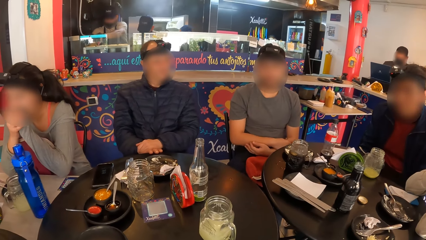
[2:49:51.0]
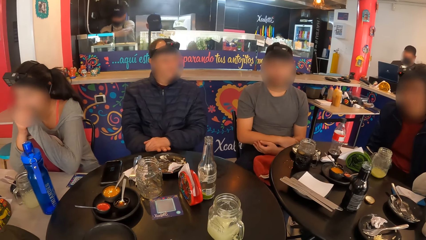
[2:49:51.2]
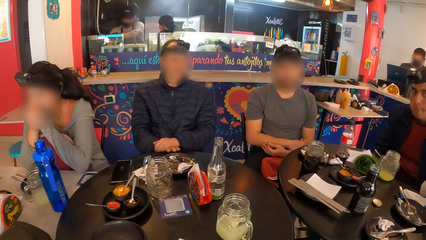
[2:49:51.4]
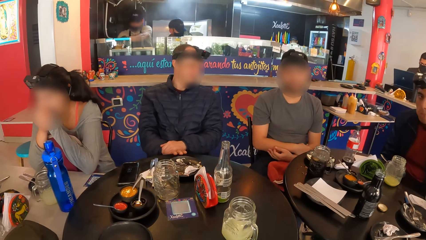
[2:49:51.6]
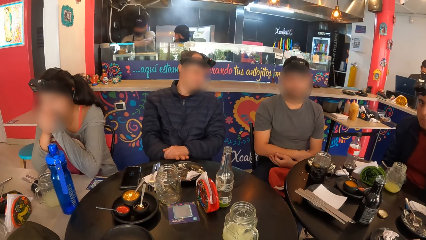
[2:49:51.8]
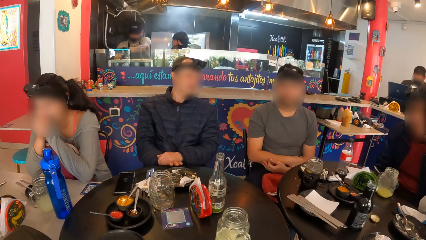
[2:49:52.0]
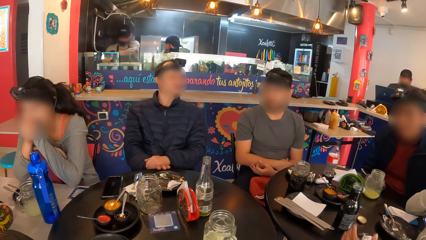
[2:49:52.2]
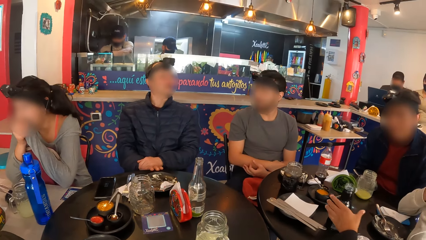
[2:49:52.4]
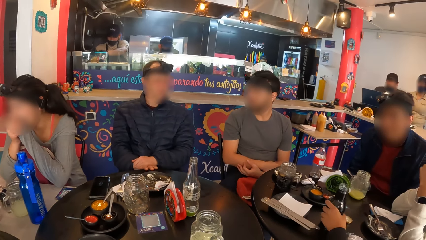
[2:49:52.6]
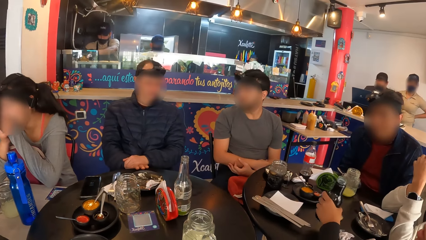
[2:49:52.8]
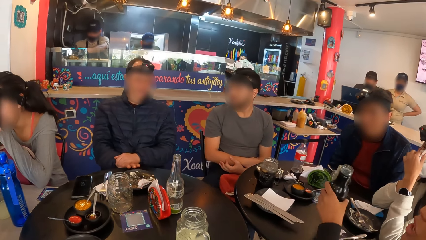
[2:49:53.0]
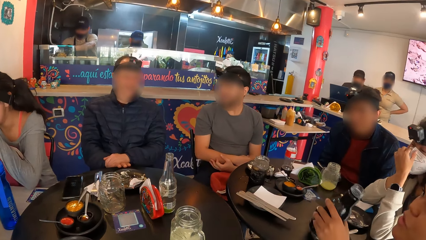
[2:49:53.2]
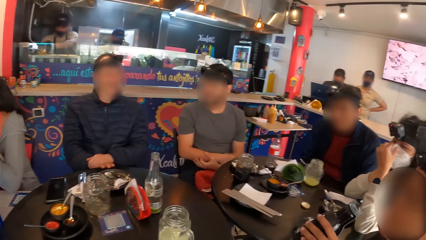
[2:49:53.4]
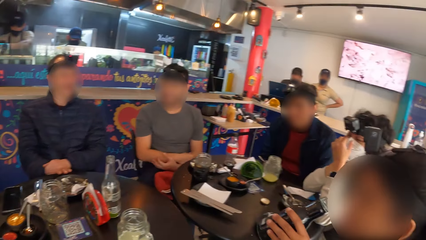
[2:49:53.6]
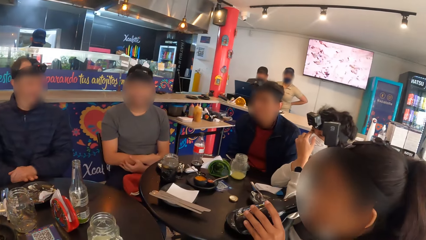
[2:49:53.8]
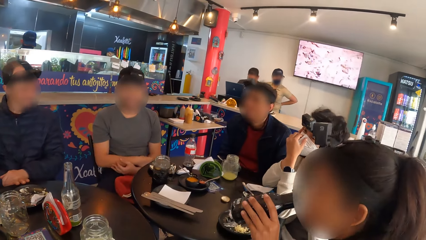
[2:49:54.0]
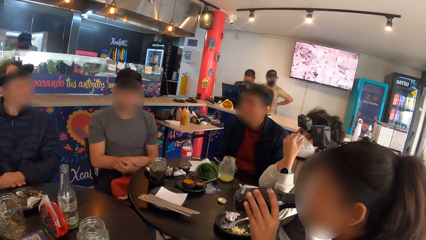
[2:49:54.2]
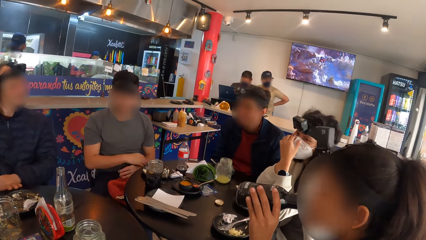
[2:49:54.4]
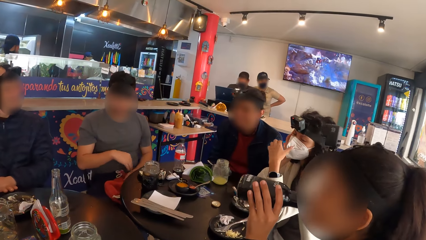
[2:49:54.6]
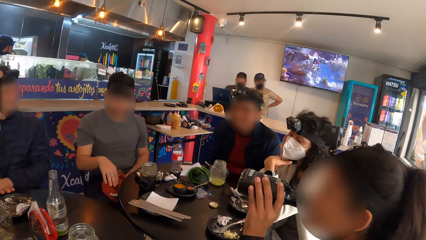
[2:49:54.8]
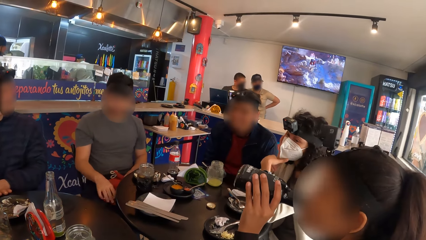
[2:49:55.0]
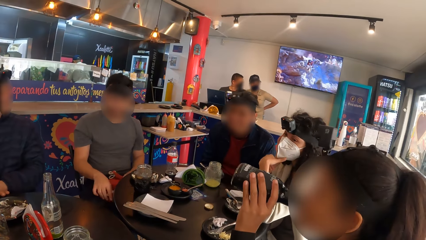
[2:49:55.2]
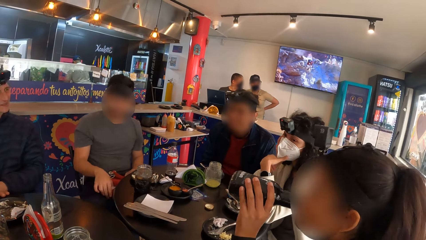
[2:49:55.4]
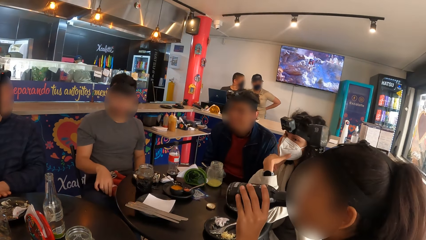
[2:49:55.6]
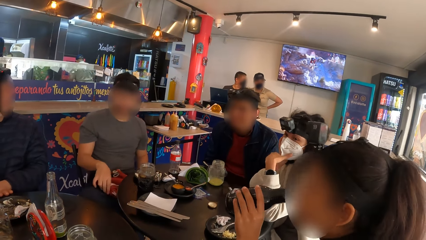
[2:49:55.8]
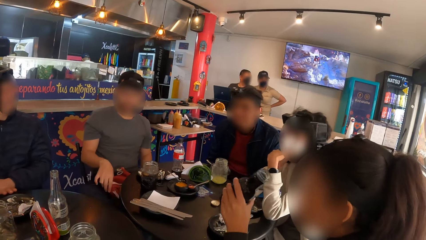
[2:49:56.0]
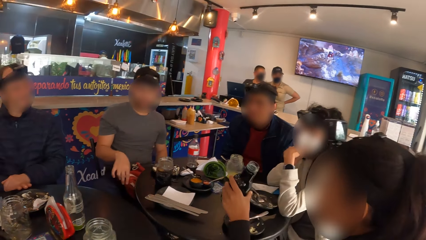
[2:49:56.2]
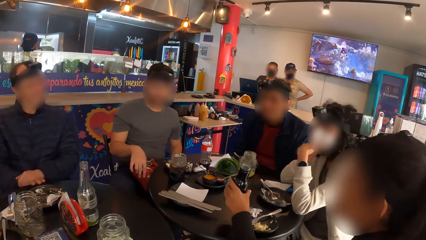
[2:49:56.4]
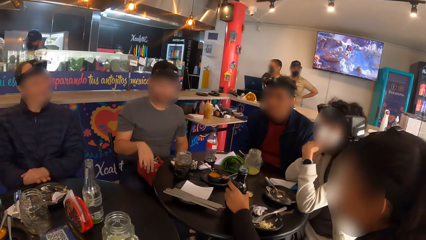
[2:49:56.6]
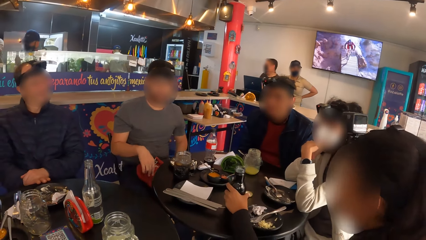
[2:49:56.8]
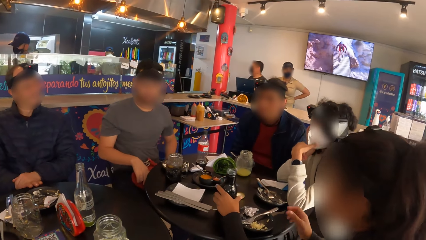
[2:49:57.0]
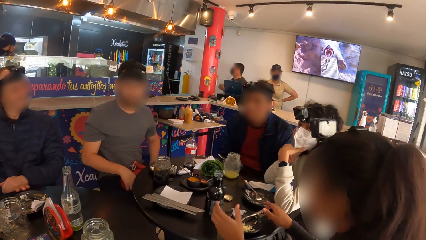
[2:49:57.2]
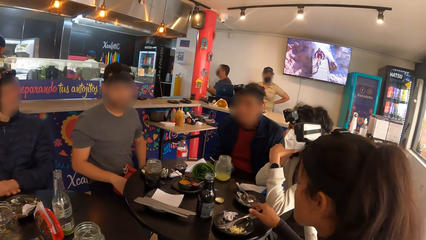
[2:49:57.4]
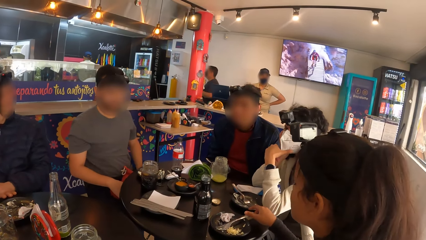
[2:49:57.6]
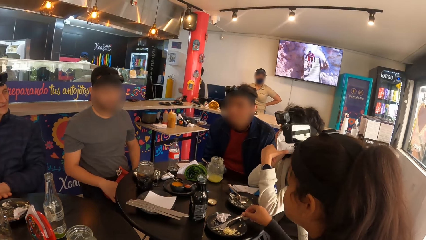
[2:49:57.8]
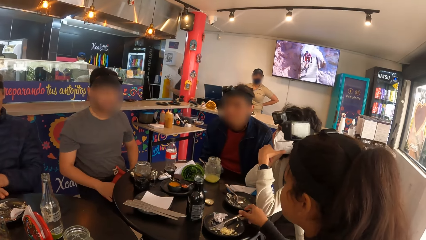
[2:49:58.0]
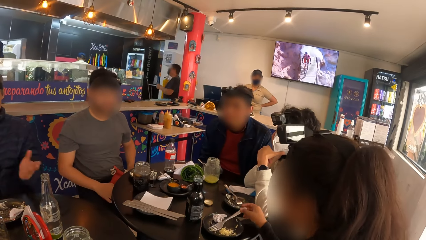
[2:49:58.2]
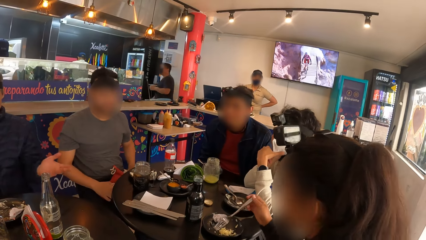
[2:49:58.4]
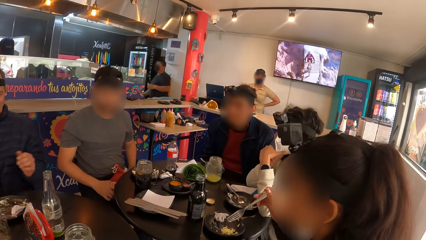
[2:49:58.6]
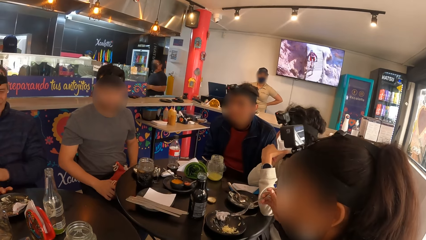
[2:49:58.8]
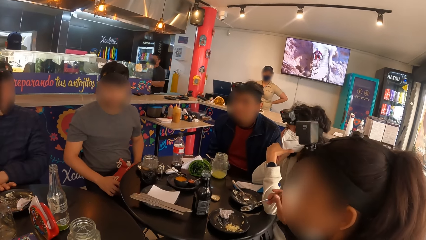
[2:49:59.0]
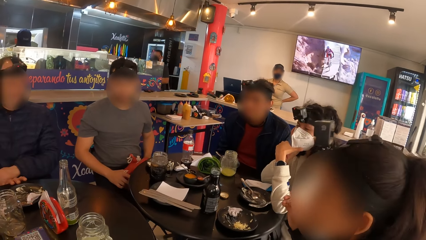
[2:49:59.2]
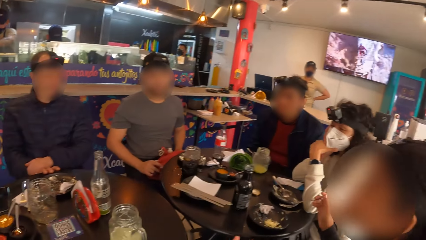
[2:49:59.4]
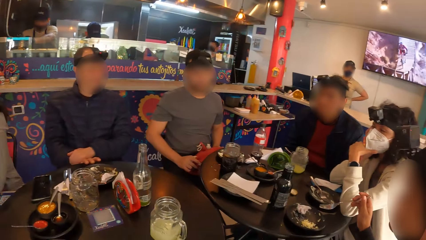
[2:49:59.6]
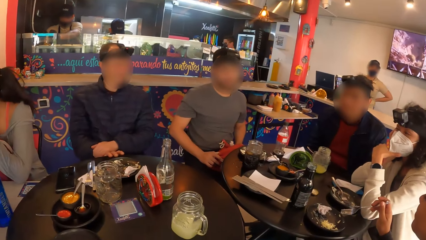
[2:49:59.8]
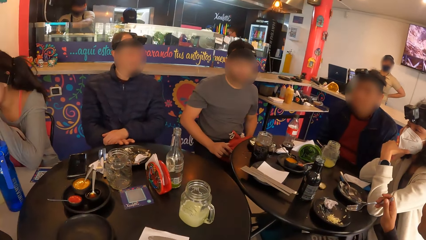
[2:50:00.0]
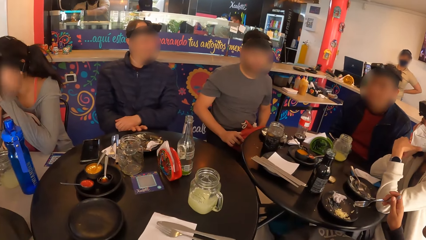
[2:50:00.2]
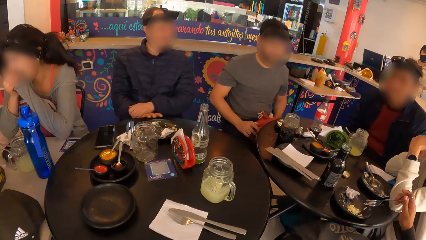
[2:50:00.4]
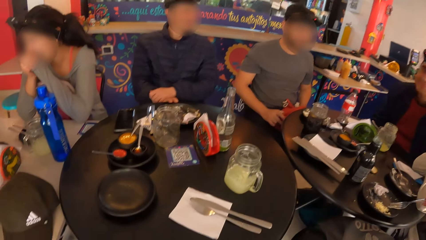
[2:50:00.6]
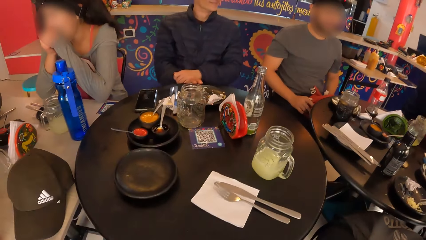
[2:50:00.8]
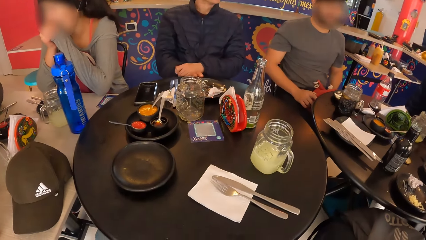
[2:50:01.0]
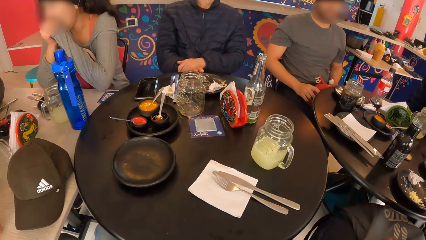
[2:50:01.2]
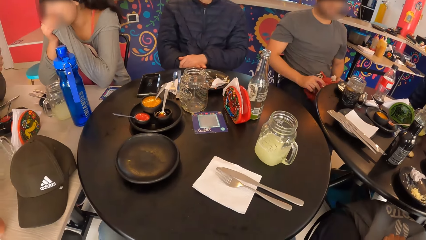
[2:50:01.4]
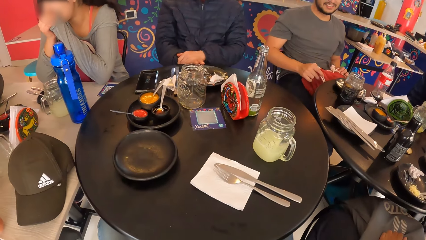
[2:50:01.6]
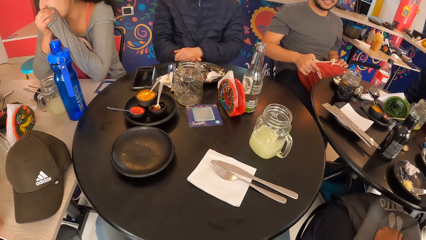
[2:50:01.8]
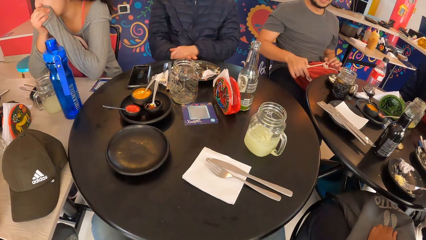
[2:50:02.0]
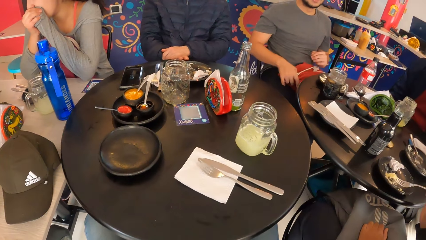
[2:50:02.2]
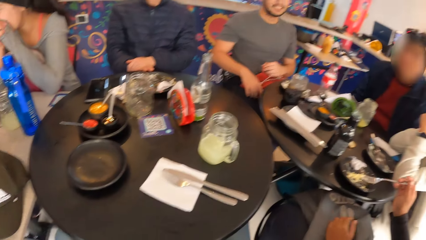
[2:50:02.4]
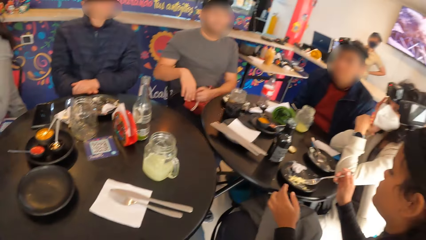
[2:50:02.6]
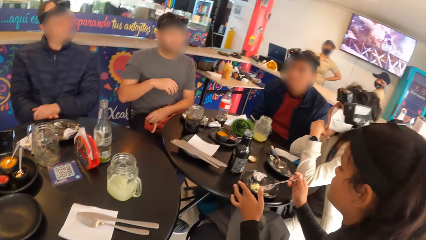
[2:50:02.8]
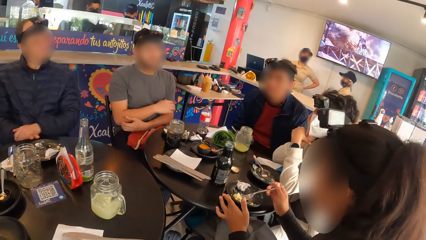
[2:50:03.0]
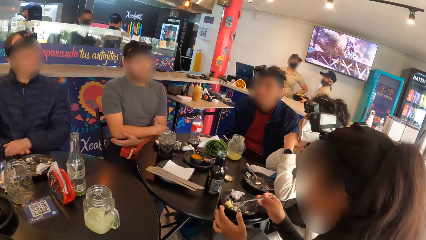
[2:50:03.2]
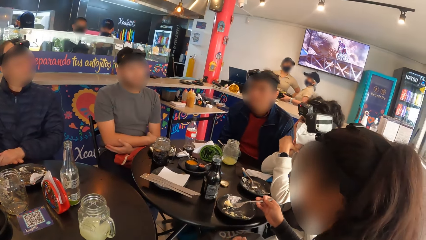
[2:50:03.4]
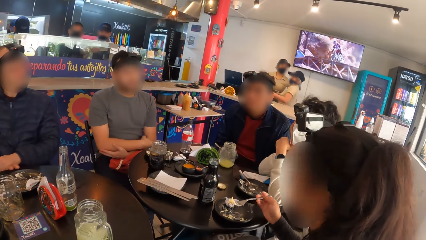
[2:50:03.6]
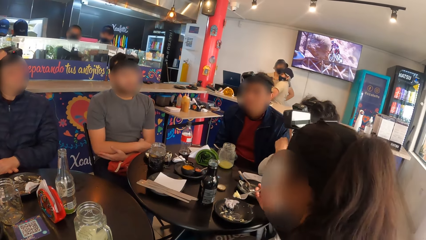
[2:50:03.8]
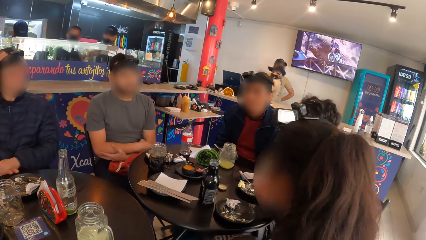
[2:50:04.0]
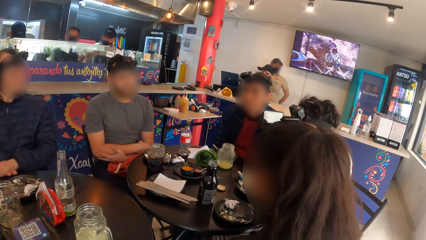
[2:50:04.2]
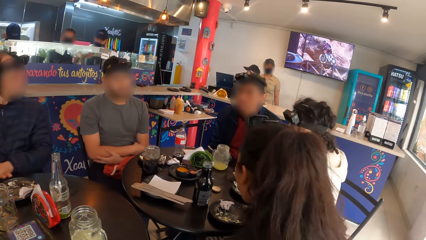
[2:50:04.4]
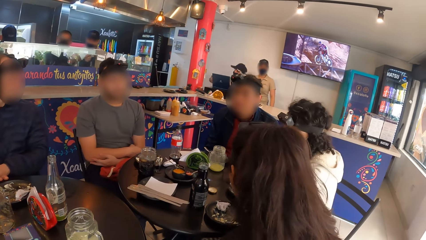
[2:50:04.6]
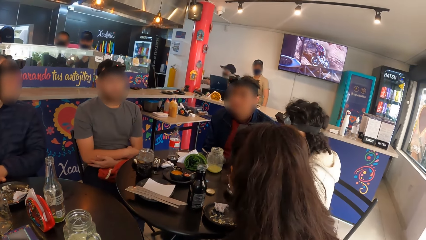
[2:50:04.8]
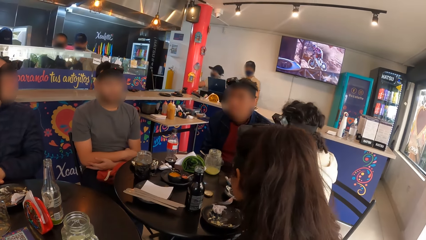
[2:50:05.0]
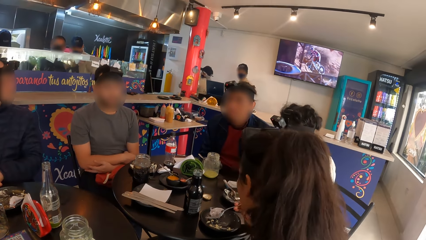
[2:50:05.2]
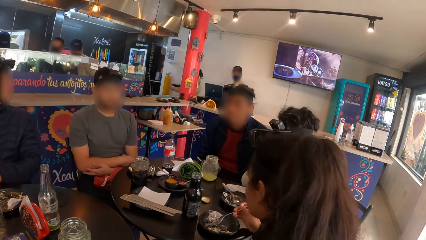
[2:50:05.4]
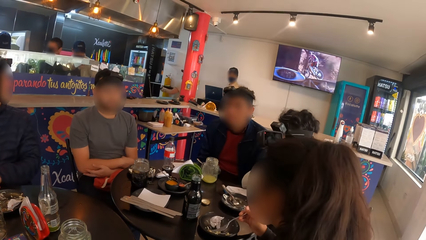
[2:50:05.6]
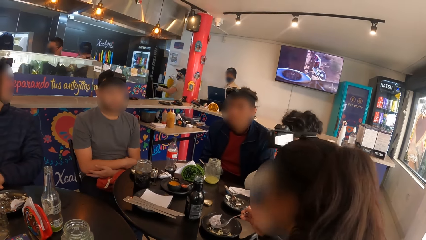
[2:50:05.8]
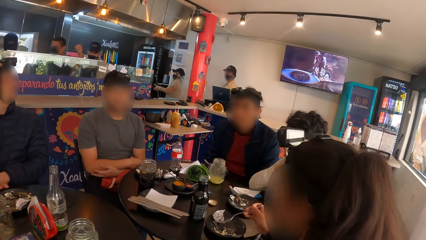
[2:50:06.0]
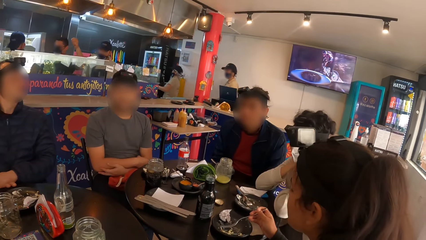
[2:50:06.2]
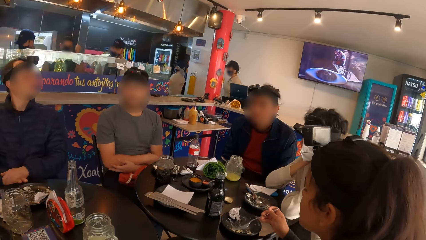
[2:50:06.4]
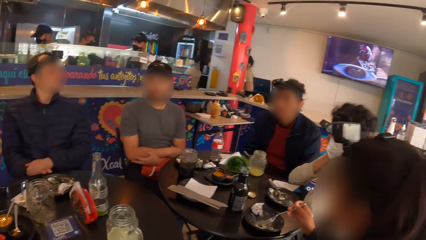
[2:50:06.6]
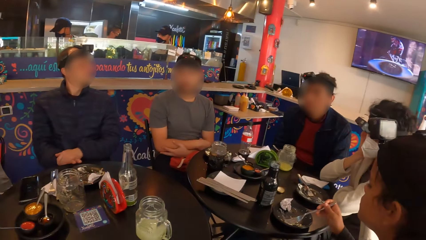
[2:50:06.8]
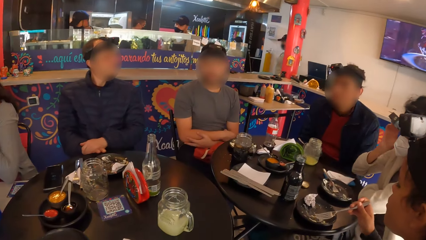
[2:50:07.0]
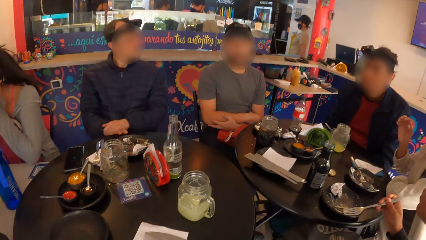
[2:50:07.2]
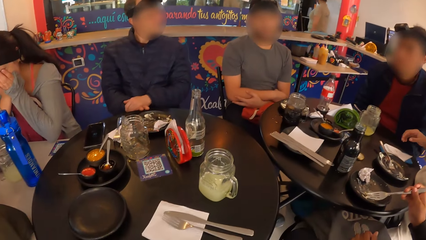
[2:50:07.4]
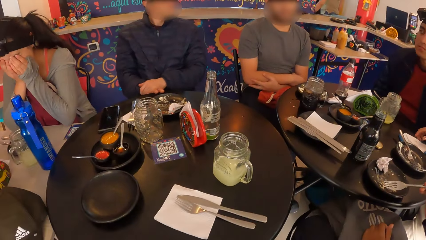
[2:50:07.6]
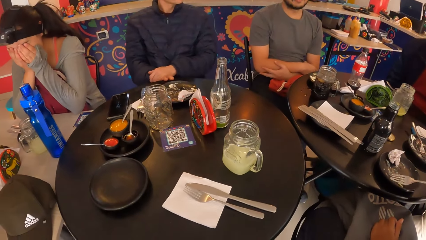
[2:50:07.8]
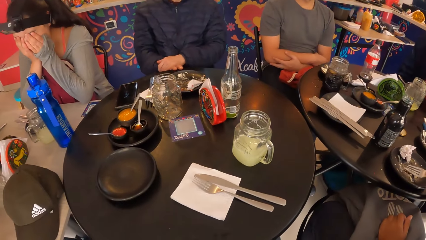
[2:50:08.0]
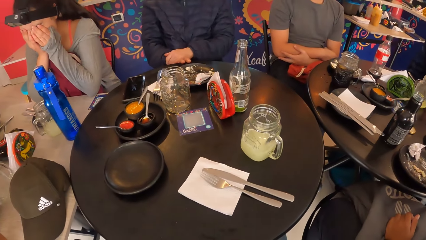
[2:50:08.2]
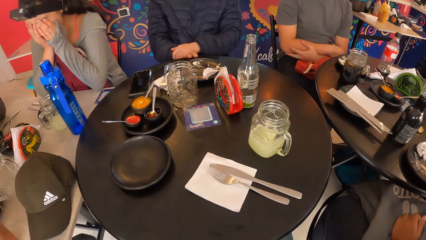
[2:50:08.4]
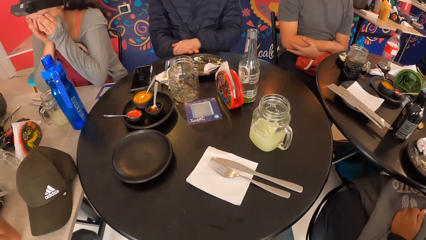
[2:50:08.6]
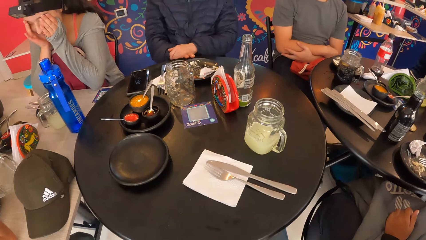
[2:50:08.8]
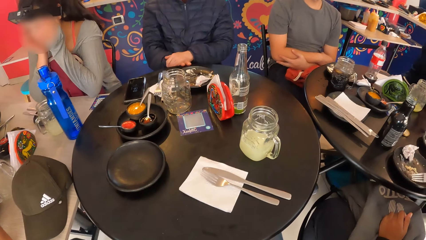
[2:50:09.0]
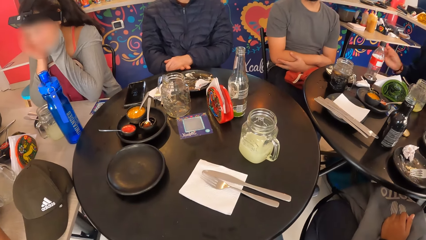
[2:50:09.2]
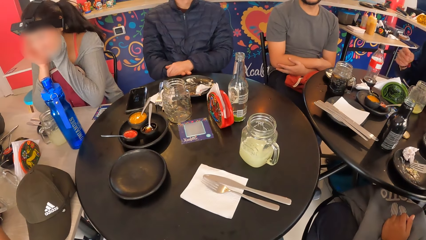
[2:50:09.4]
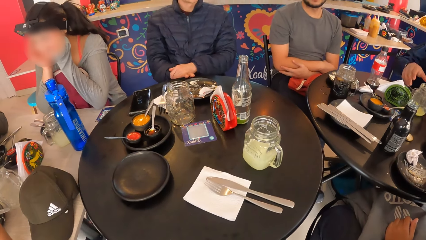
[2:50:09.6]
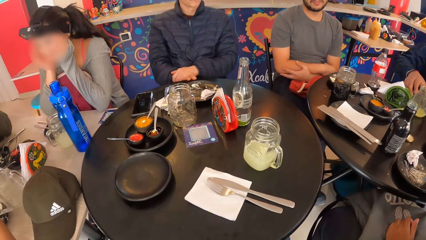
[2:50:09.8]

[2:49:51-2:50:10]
The woman picks the bottle on the table with her left hand. The woman drinks from the bottle with her left hand. The woman drops the bottle on the table with her left hand. The woman interacts with the group of people. The woman picks the fork from the plate with her right hand. The woman eats the noodles from the plate with the fork in her right hand. Another woman picks a serviette on the table with her right hand.
